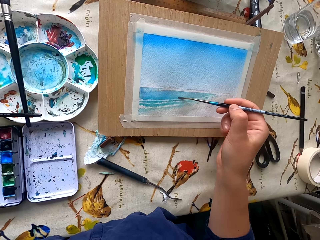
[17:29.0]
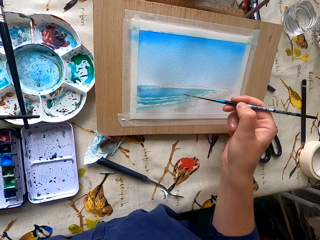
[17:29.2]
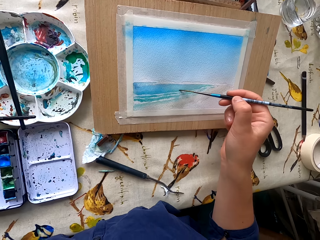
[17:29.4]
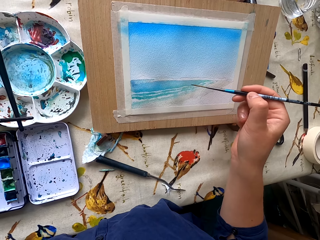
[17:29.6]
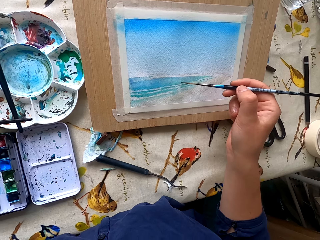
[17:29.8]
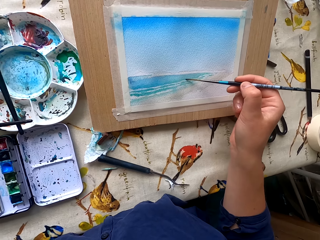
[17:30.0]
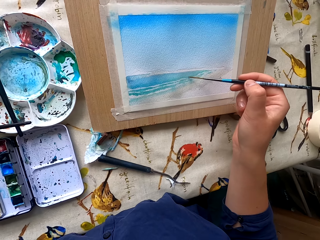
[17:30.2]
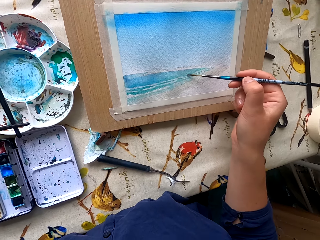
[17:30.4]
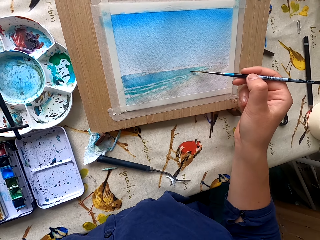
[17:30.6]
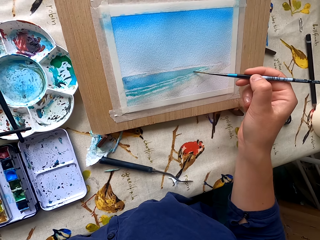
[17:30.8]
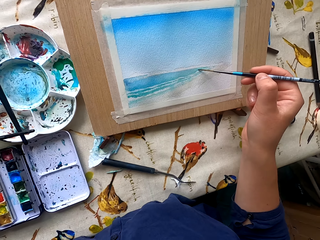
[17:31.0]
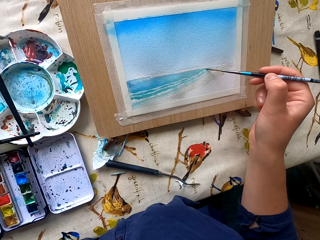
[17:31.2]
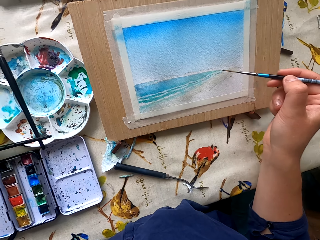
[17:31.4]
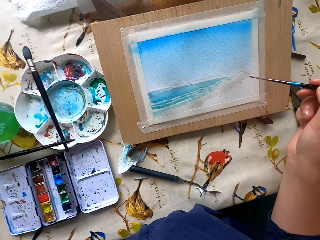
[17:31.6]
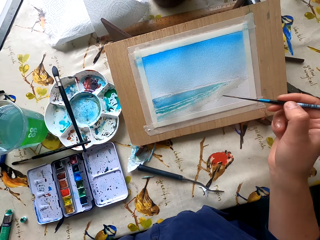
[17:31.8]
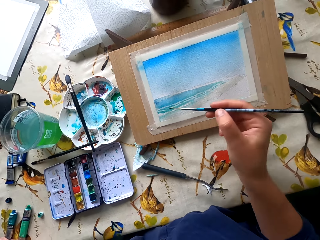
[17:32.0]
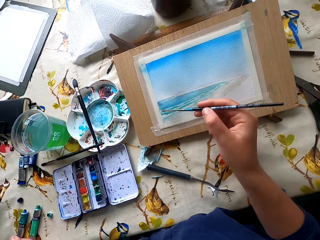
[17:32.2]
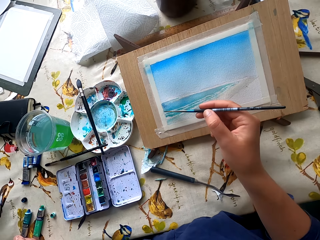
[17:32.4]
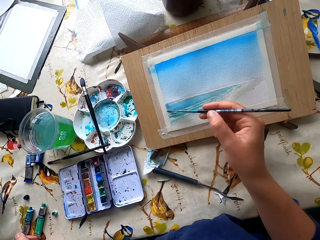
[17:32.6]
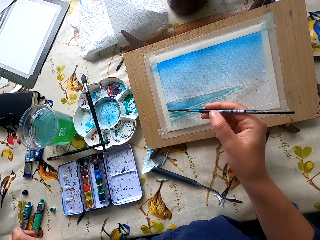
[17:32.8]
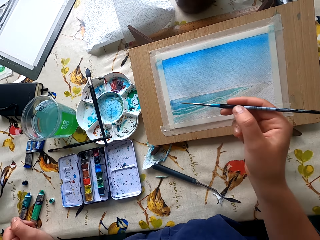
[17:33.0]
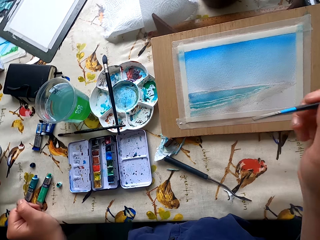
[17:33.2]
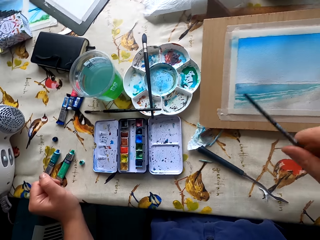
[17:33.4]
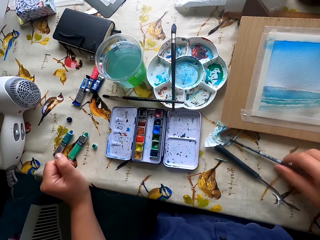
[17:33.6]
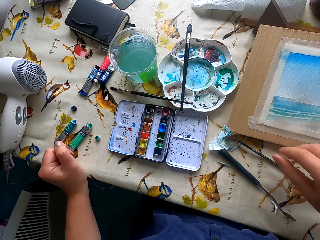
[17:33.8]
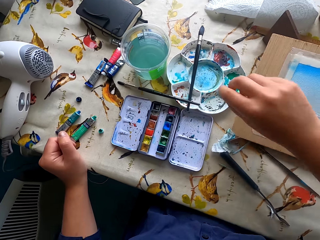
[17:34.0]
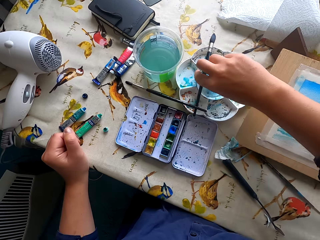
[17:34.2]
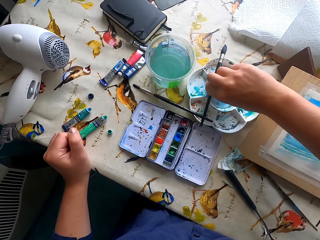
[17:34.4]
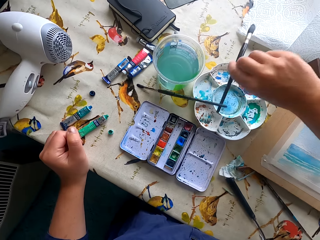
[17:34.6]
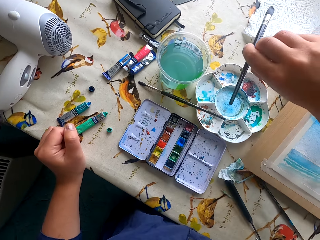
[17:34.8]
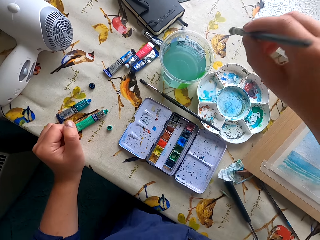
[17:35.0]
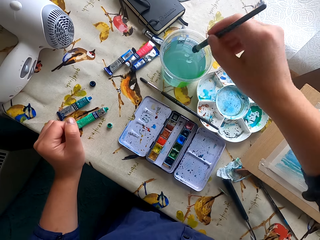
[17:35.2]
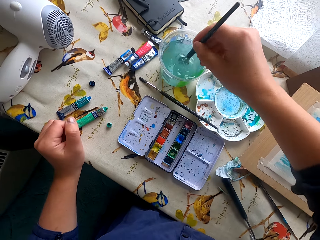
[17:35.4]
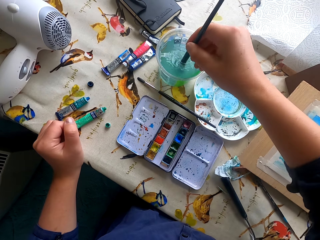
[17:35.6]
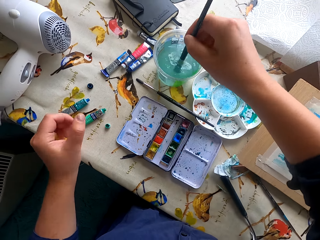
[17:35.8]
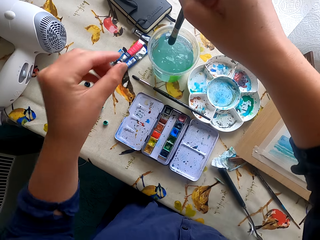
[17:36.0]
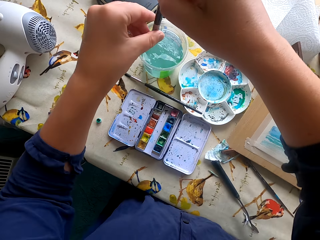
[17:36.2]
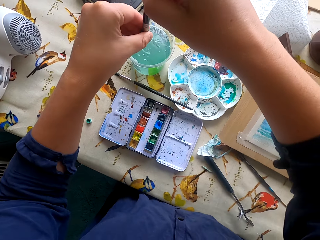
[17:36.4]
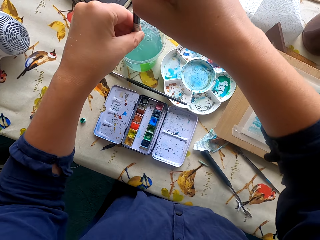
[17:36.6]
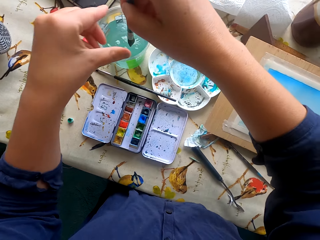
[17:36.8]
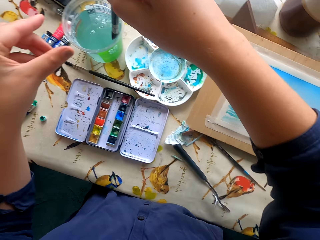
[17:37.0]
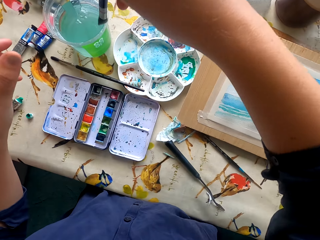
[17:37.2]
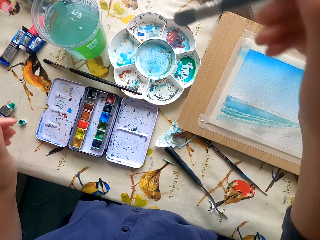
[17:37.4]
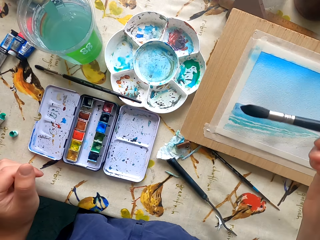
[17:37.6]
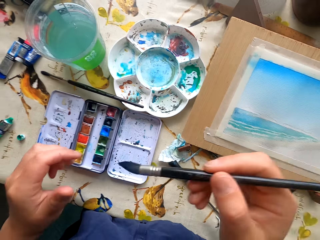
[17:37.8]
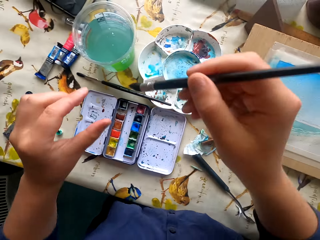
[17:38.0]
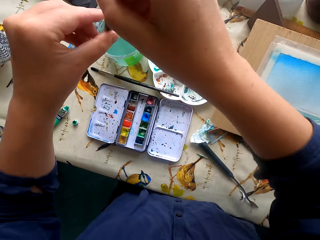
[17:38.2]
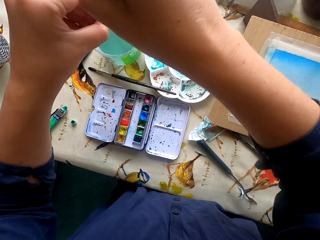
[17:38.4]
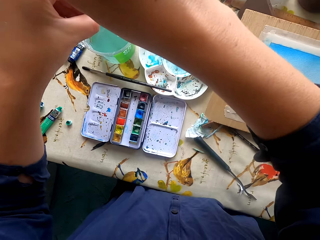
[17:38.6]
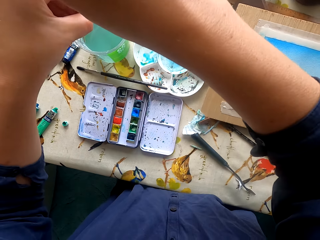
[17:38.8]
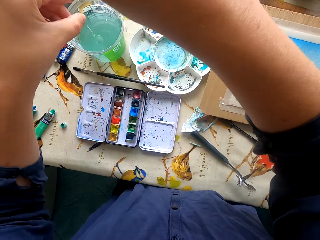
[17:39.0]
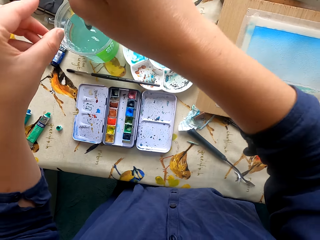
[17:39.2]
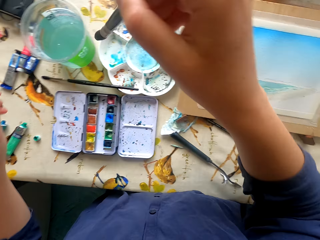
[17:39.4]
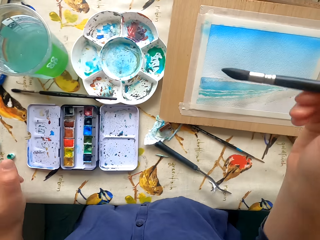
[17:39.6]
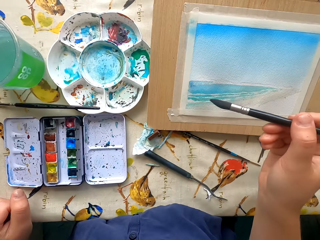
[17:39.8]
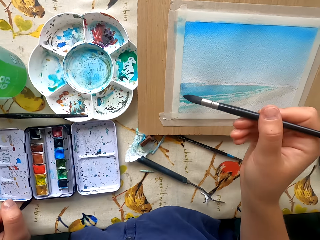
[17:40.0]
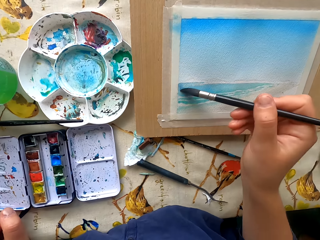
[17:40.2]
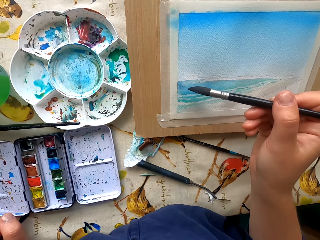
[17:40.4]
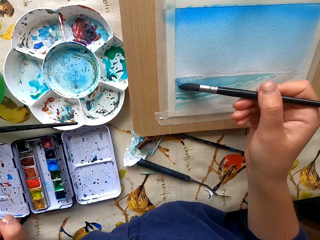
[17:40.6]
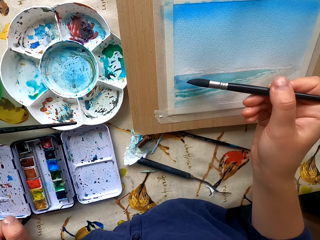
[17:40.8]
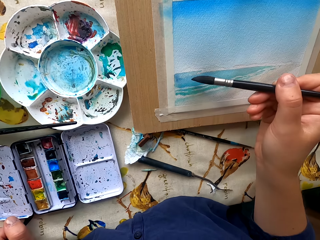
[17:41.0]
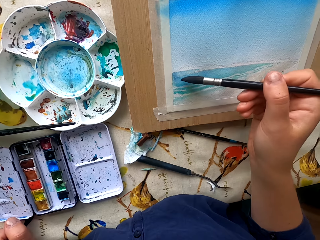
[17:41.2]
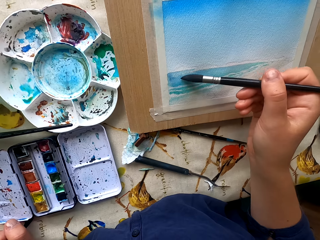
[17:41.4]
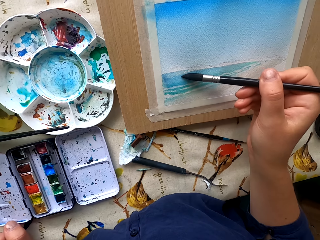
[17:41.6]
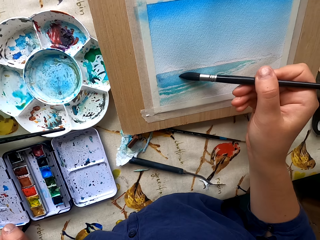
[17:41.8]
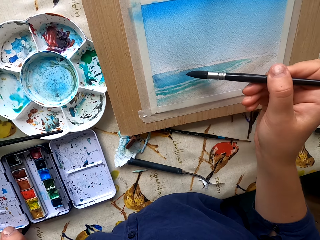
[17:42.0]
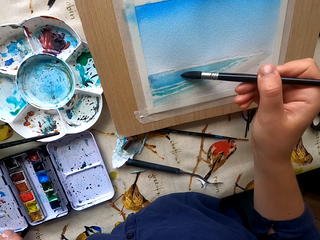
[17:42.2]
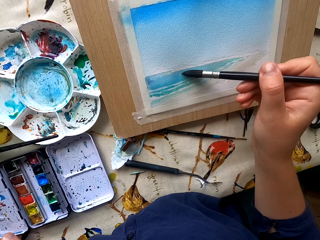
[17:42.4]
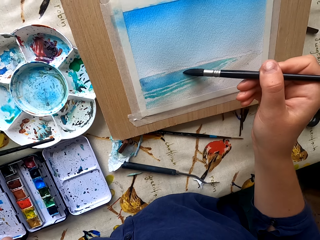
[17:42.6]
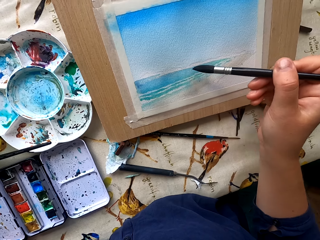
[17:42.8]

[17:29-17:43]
The camera wearer paints the drawing paper. They place the paintbrush on the table. They pick up the paintbrush in a container. They dip the paintbrush in water. They dry the paintbrush with the hand and remove excess water. They paint the drawing paper.

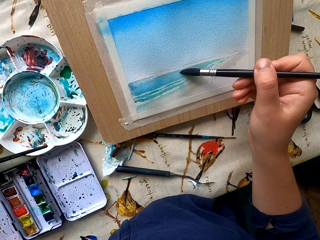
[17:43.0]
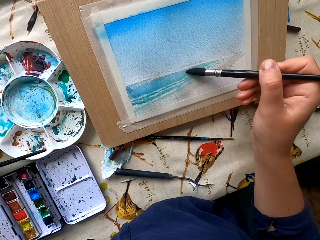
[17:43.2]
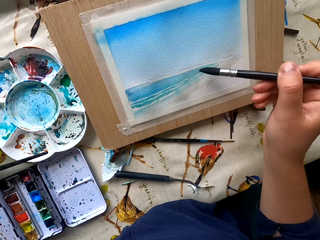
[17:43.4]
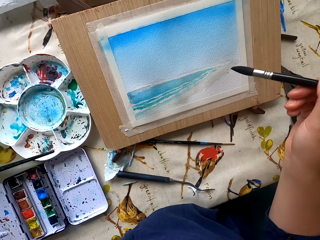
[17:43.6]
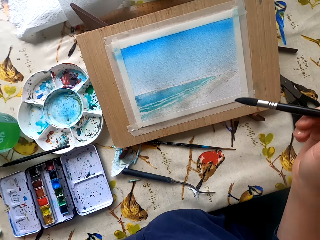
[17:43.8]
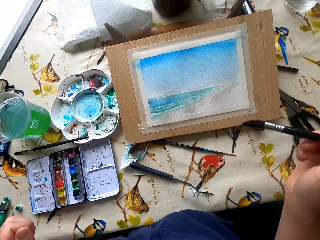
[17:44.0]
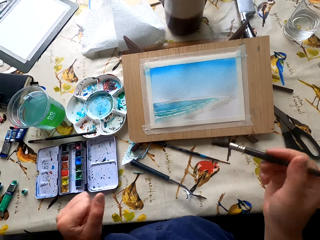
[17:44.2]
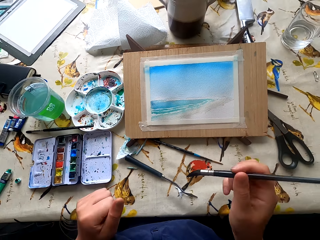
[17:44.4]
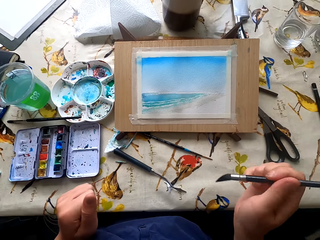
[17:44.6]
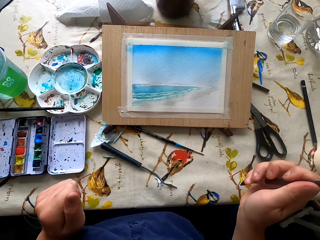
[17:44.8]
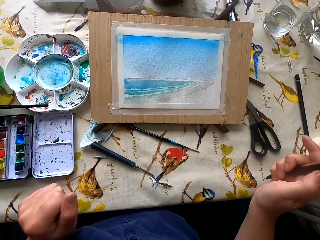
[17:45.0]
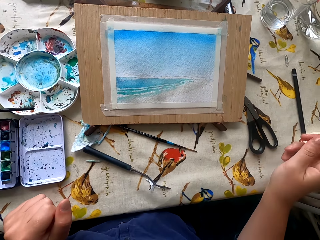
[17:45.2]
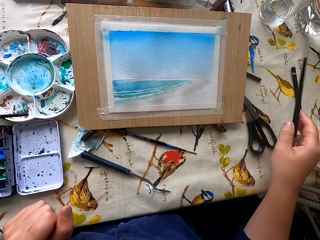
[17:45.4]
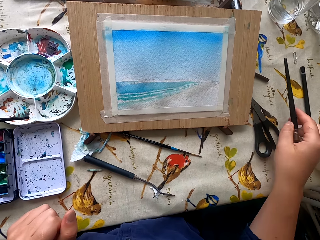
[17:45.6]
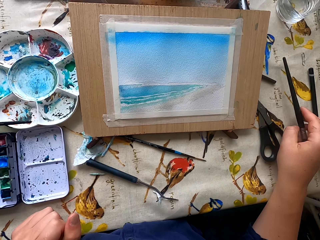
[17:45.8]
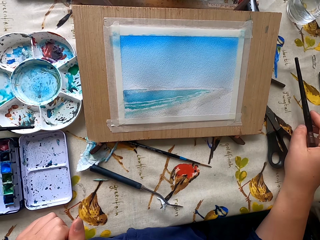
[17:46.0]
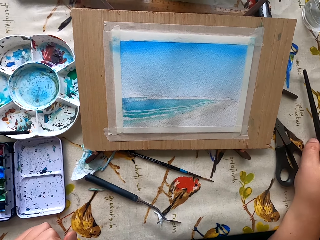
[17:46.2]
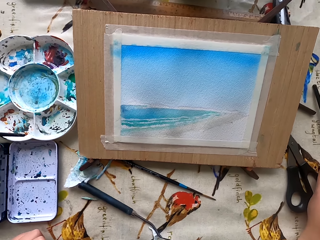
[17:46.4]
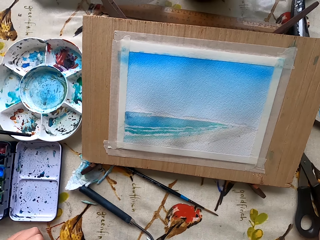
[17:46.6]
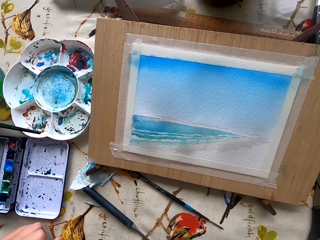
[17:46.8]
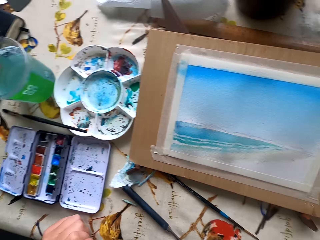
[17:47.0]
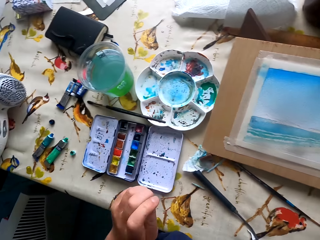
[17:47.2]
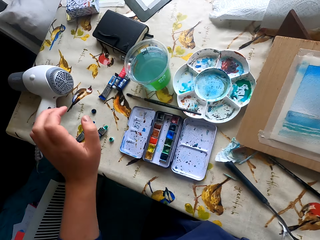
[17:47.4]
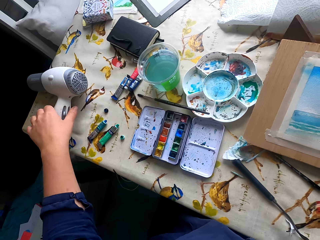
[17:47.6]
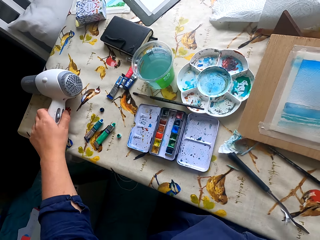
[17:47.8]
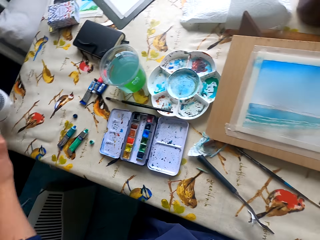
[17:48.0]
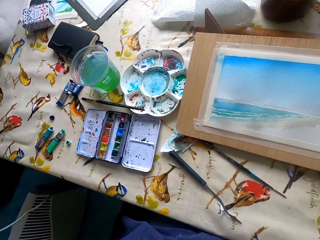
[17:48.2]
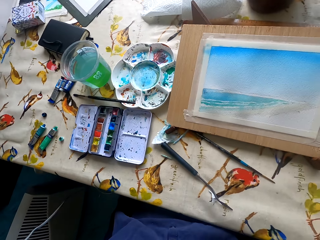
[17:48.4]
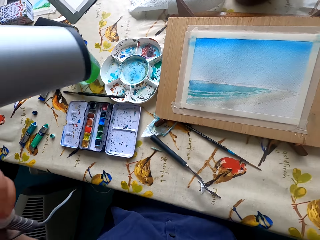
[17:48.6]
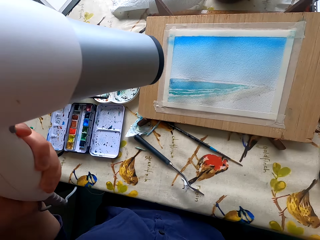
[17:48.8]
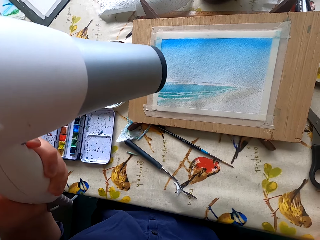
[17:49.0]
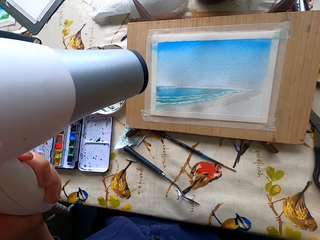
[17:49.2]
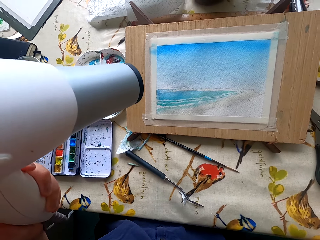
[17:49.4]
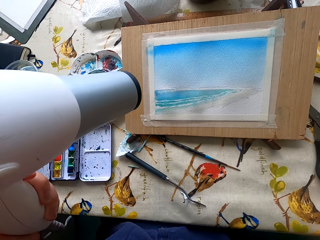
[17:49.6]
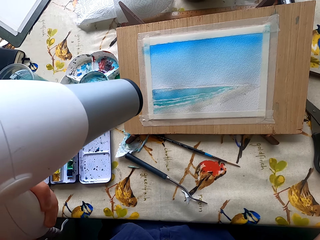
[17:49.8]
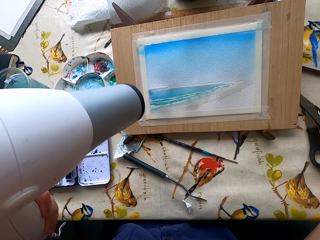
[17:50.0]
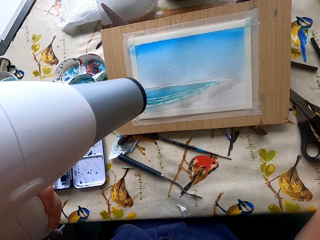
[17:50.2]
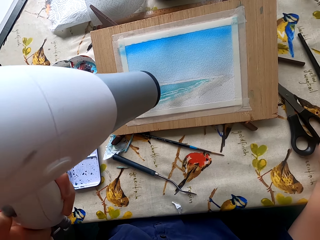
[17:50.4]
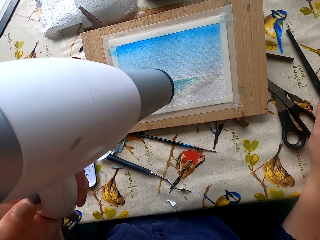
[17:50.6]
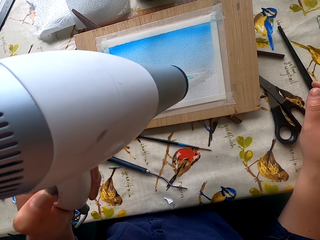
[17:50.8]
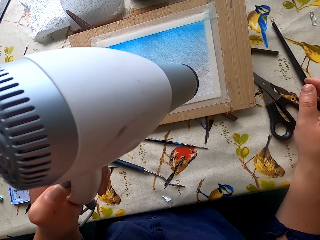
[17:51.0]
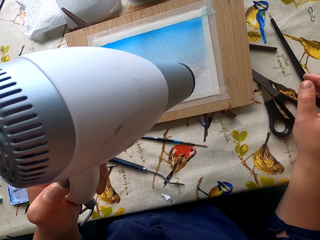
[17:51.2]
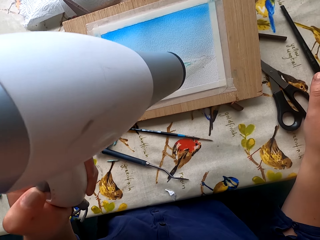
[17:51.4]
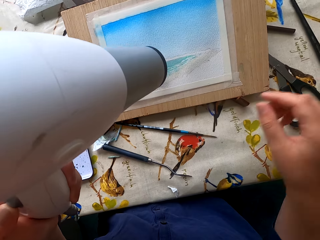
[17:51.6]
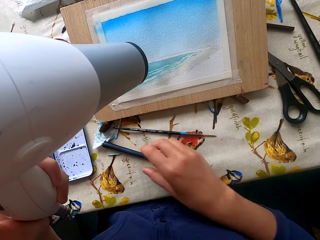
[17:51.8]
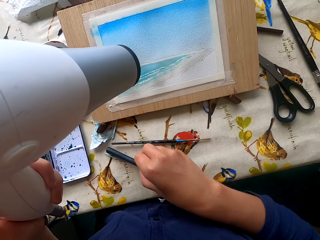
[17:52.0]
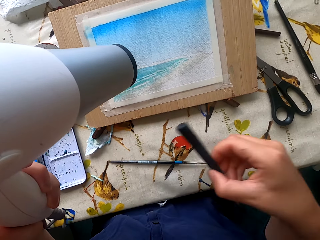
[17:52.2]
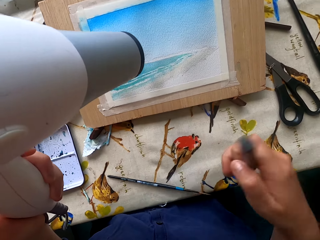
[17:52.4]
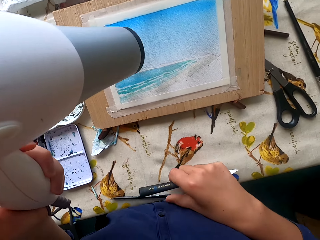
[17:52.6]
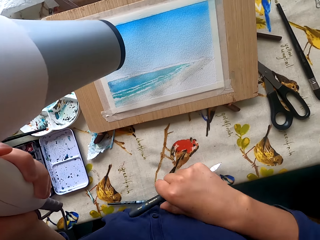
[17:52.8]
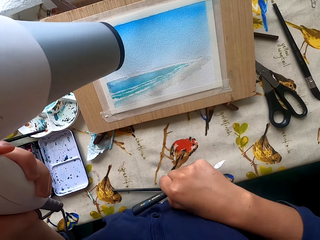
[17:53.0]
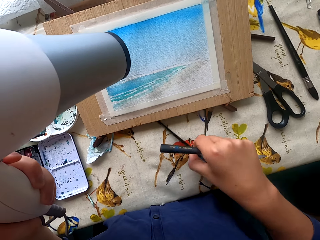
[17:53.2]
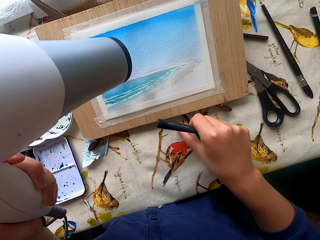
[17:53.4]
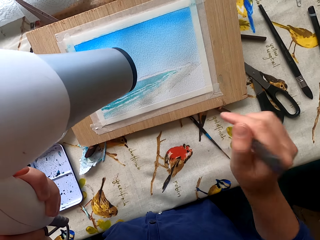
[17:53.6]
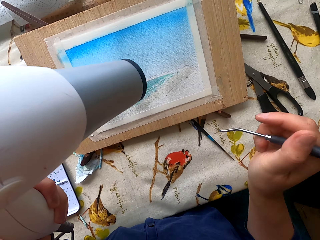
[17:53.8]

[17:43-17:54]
The camera wearer stares at the painting. They place the paintbrush on the table. They pick up the blower from the table. They dry the painting. They pick up the paint scraper from the table. They pick up the paintbrush from the table.
